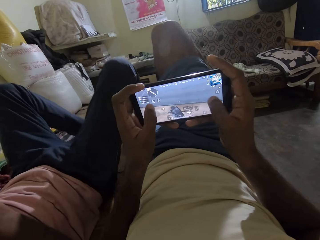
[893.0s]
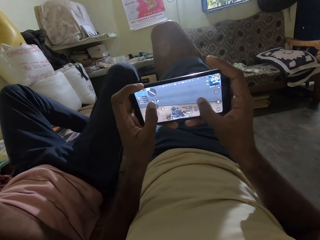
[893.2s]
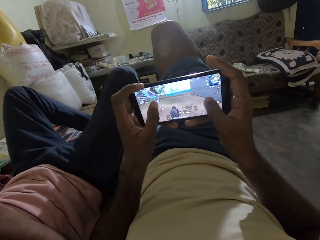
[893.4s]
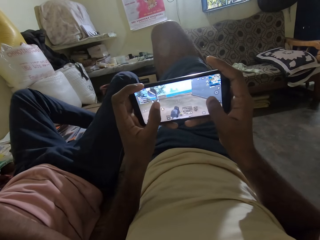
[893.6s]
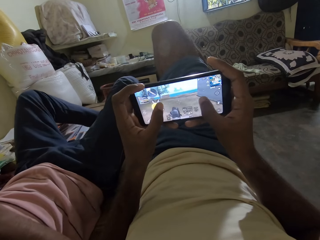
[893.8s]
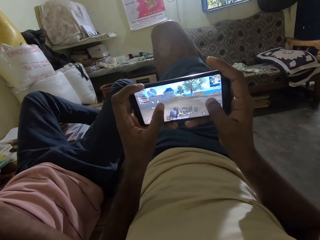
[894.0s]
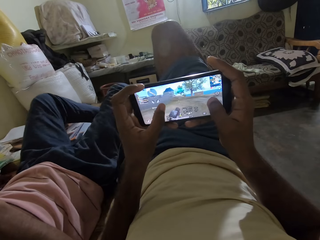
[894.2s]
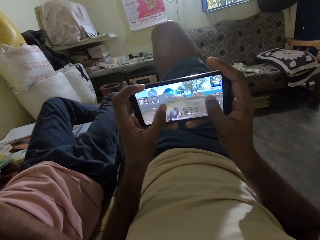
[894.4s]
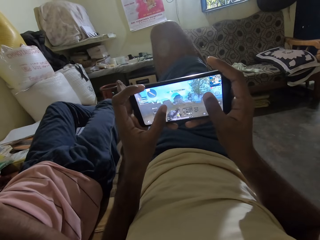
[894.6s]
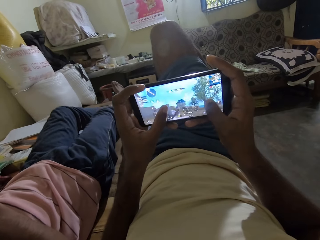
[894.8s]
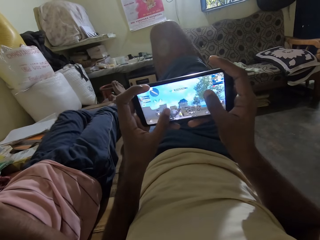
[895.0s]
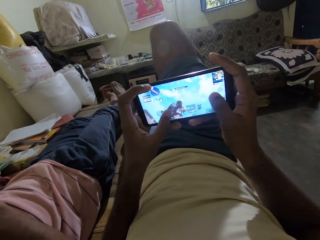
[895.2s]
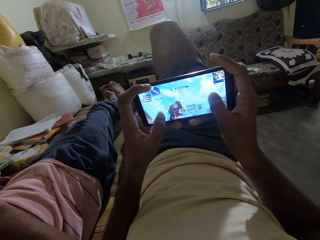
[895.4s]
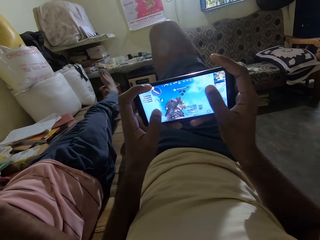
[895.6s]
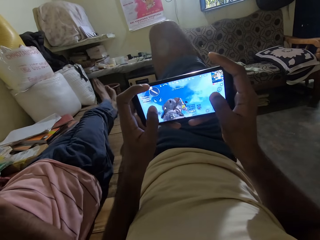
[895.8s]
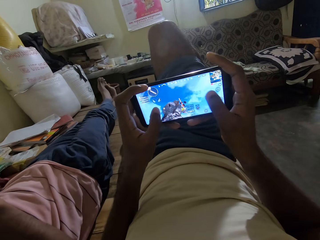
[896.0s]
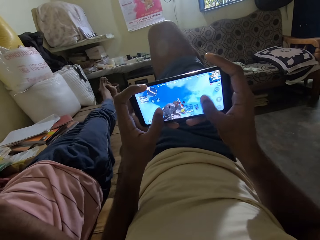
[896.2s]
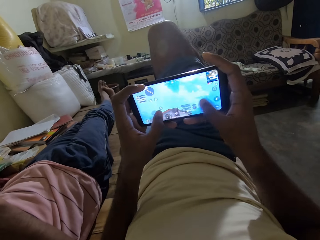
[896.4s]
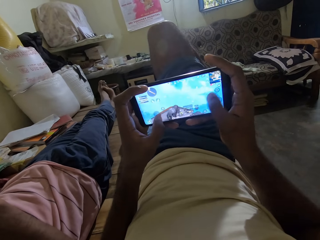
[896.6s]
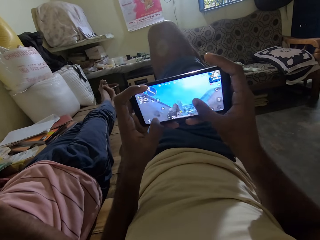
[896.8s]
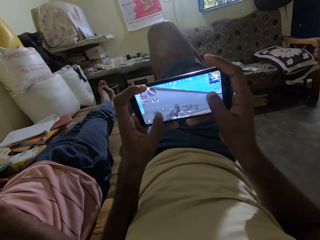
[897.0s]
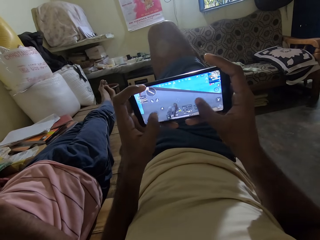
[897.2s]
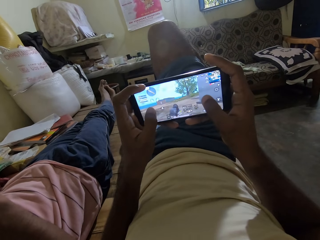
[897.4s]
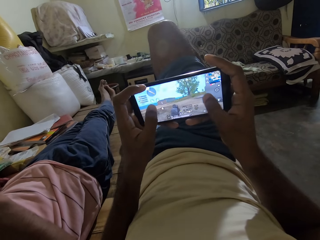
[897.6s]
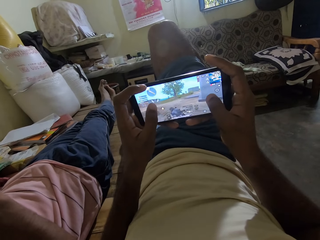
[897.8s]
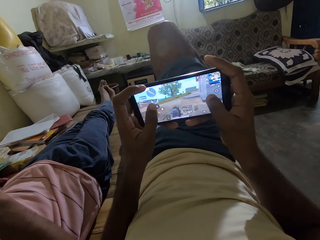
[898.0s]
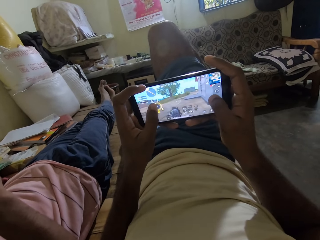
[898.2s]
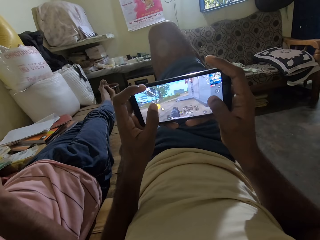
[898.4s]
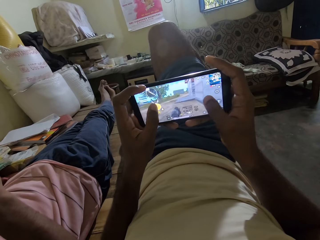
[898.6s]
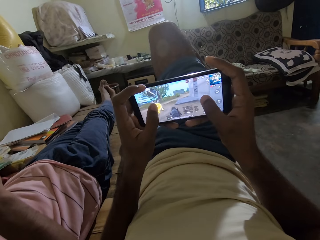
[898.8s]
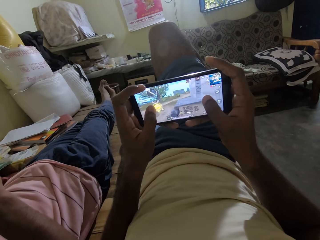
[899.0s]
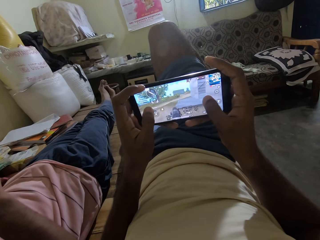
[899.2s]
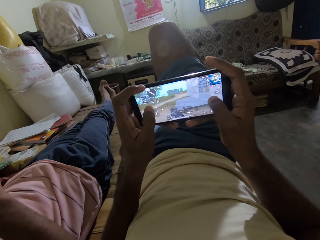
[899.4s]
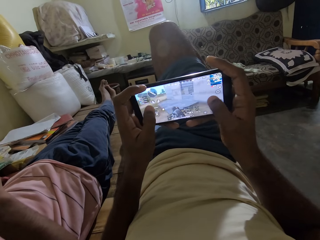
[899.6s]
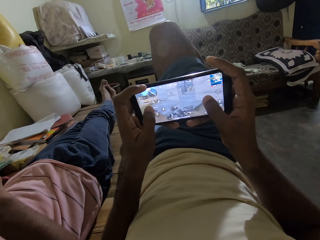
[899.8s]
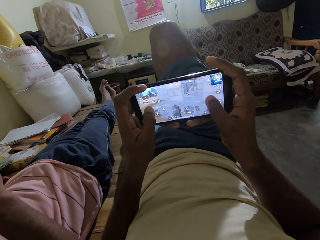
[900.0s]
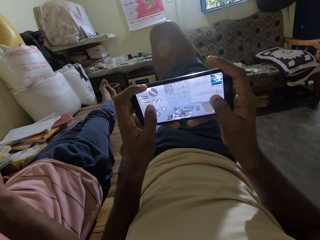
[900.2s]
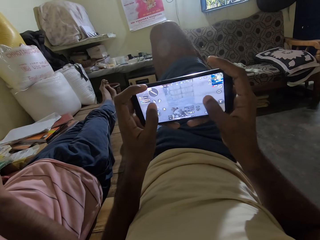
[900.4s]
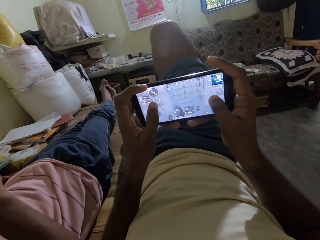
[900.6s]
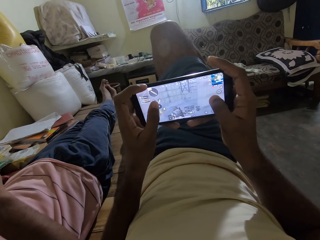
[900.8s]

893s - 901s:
A man stretches his legs on the bed. The man crosses his legs on the bed.

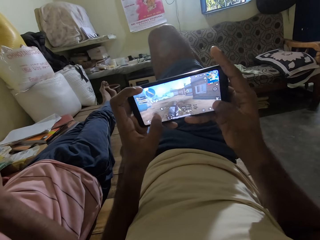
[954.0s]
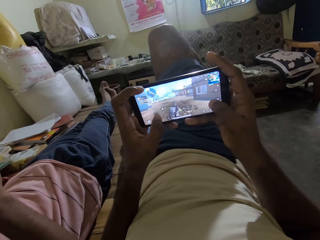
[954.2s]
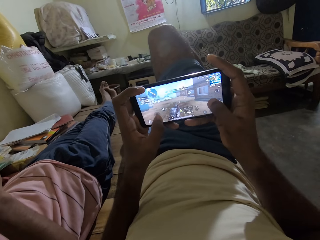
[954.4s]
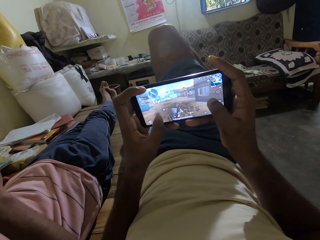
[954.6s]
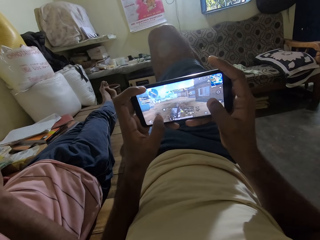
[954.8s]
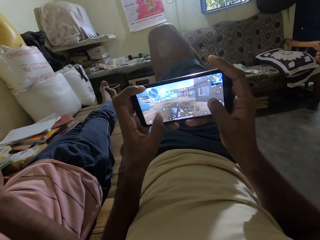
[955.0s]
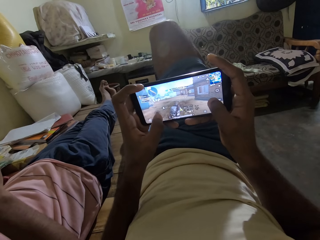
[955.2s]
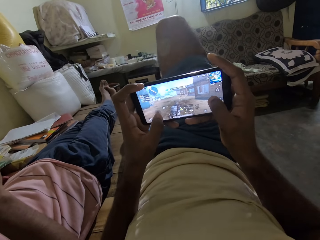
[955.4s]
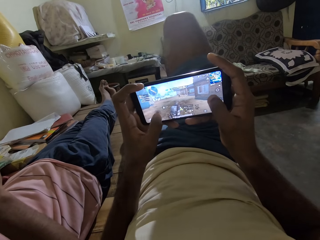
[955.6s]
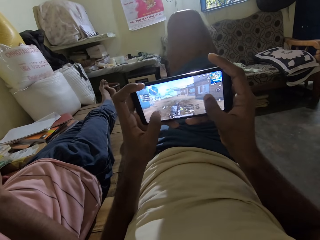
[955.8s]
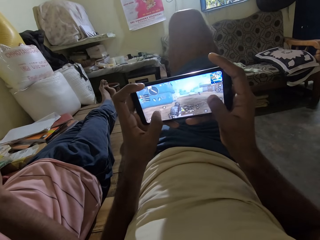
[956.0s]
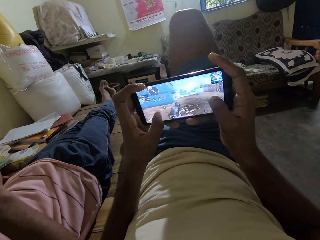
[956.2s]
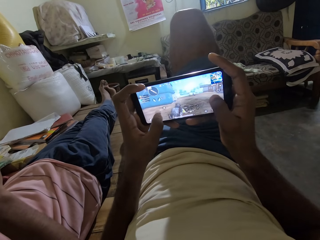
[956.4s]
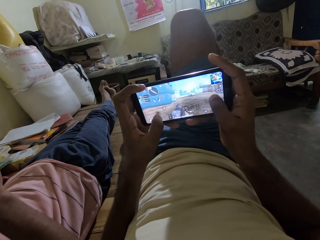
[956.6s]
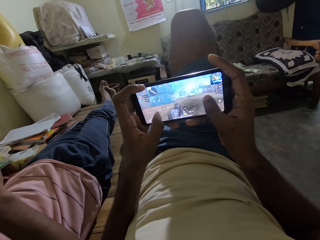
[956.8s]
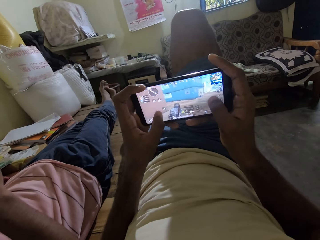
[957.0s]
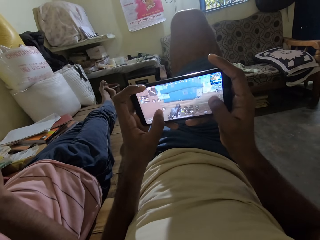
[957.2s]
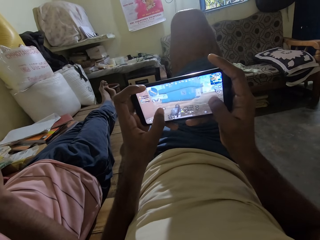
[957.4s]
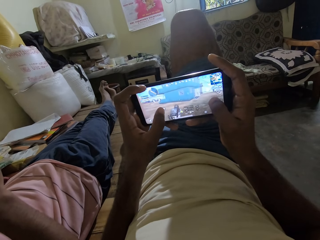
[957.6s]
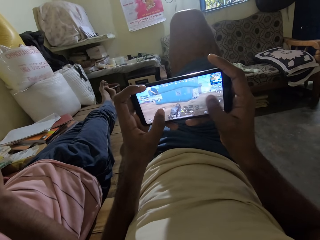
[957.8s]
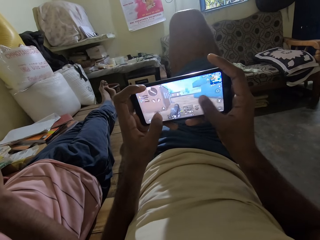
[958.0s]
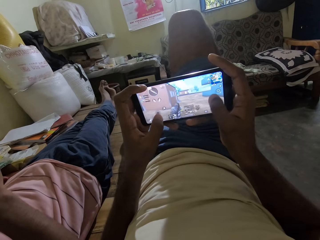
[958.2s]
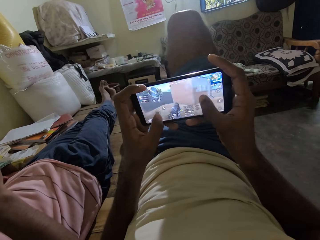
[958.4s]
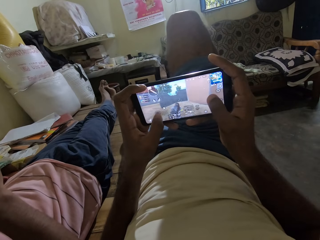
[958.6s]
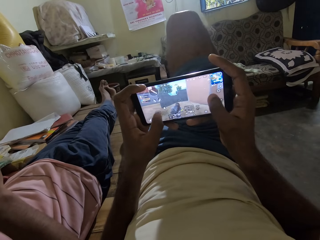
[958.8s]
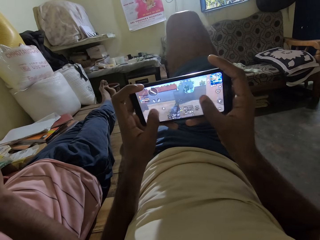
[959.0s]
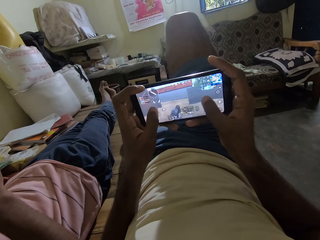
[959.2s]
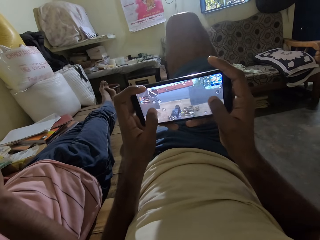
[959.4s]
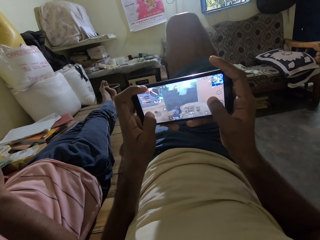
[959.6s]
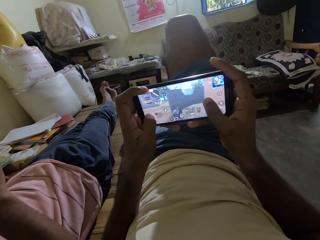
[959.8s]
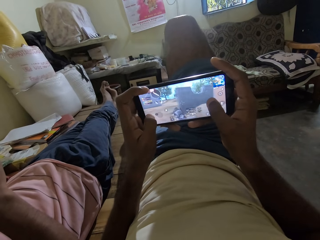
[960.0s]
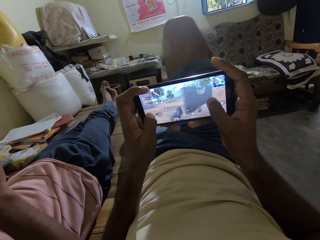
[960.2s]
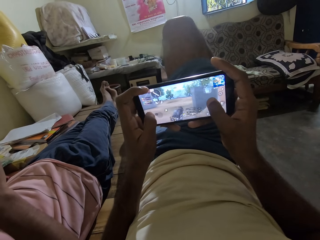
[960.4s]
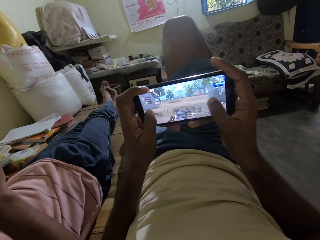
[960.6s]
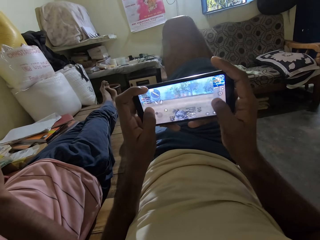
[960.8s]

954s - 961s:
The camera wearer moves his right leg on the bed.

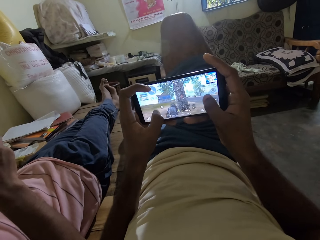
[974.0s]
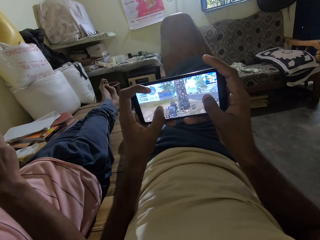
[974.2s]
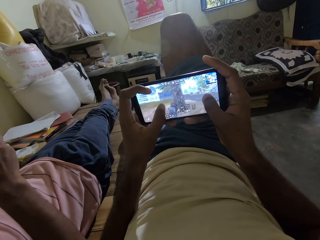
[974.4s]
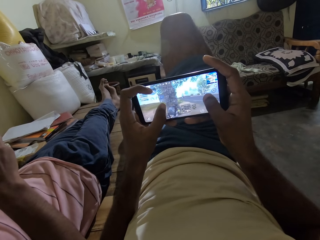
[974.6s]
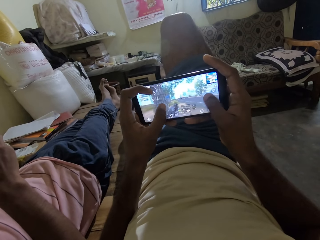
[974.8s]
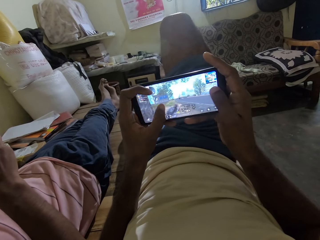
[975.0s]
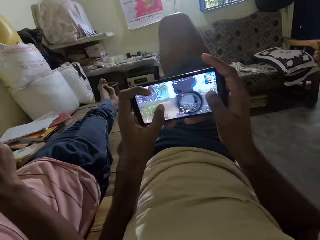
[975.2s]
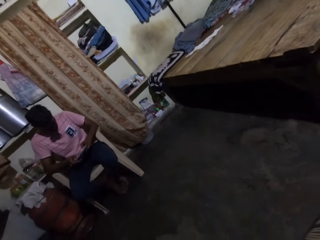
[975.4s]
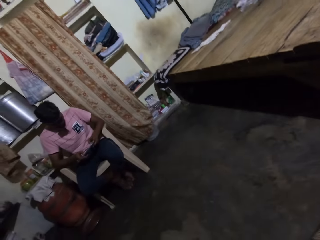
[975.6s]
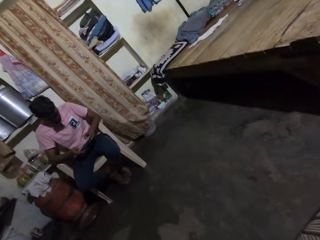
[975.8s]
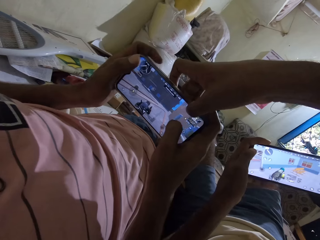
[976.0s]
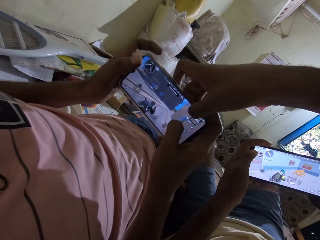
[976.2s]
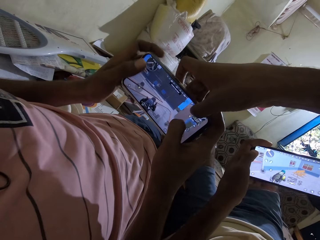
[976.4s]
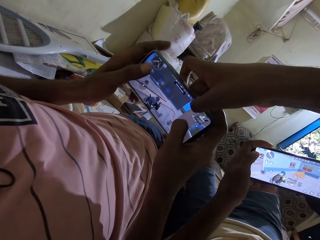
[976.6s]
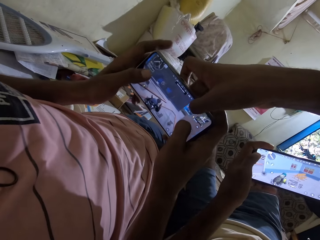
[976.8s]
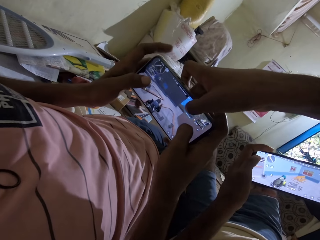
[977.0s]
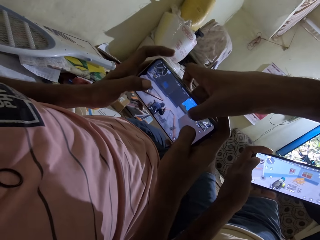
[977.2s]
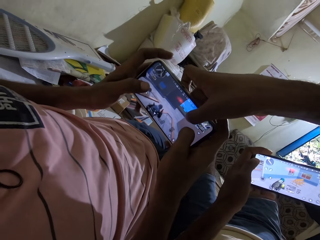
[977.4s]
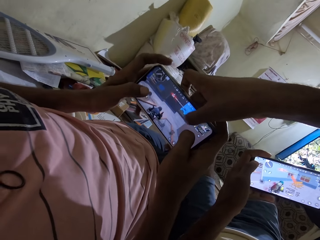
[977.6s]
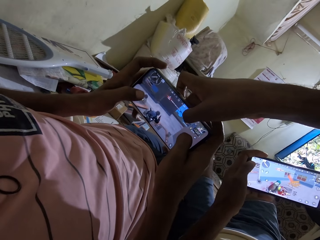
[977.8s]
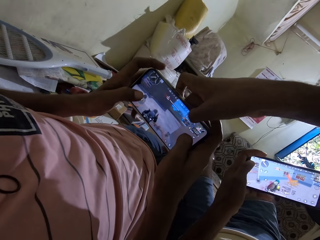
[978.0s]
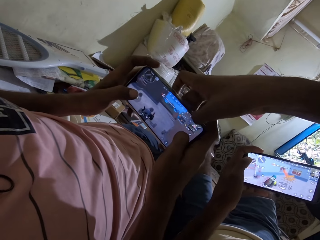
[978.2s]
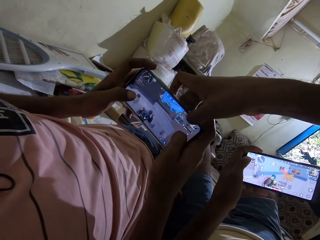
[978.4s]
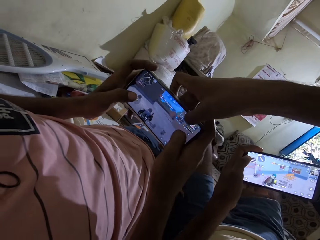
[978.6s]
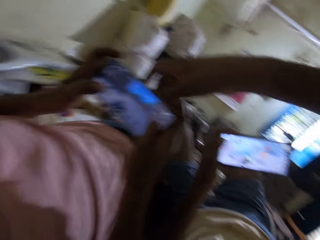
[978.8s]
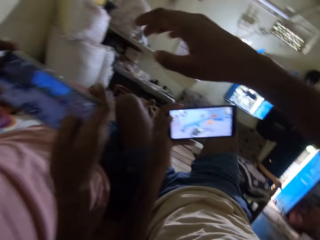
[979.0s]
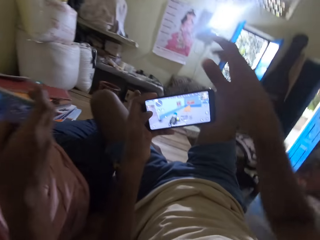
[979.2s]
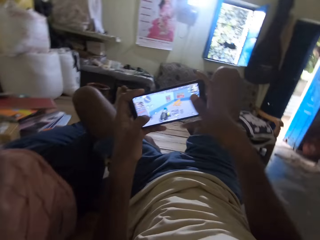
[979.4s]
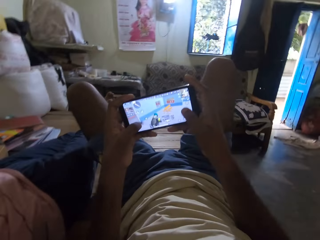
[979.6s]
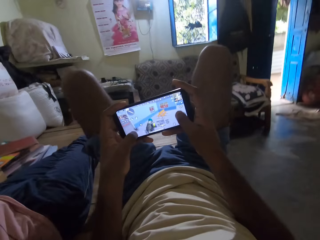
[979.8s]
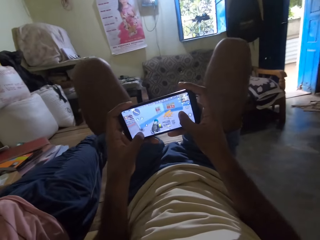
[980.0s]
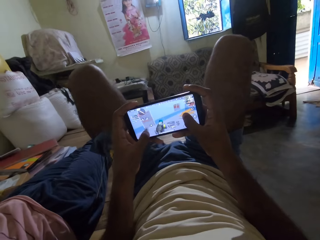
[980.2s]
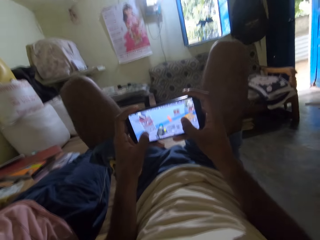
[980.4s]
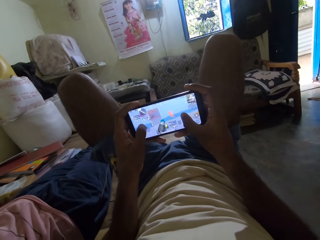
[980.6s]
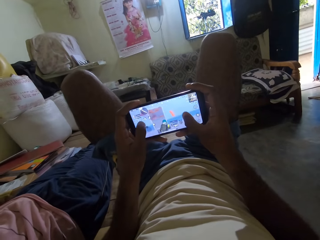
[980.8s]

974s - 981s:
A man holds the phone. The camera wearer presses the man's phone with his right thumb. He plays the game in the other phone. He takes his right hand off the man's phone. He holds his phone with both hands. He moves his left leg from the man's leg. He plays the games from his phone.
